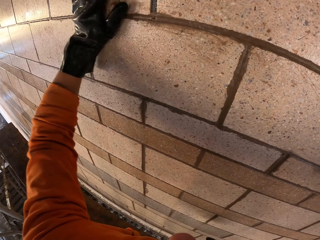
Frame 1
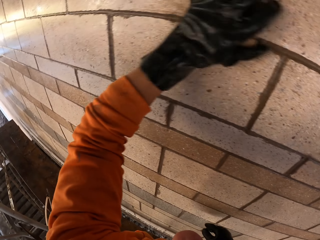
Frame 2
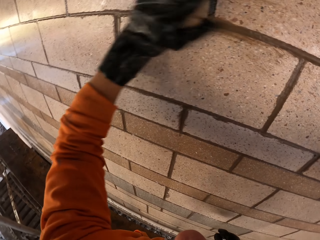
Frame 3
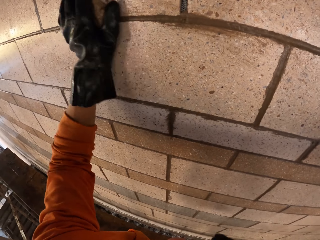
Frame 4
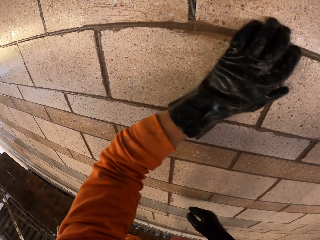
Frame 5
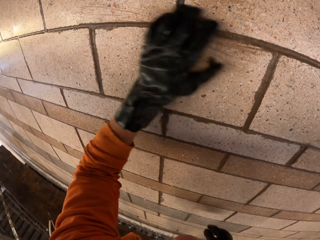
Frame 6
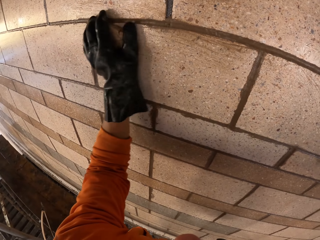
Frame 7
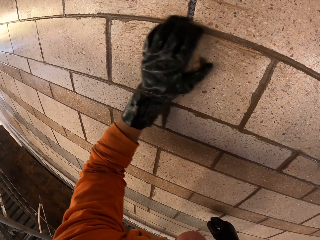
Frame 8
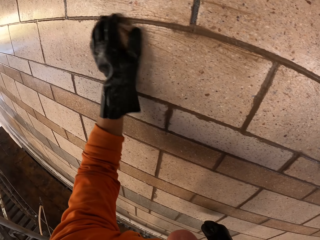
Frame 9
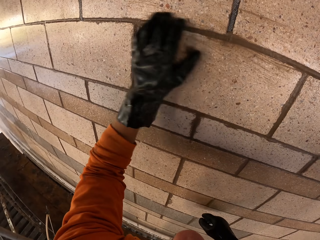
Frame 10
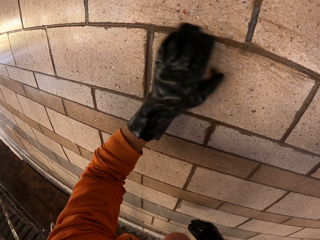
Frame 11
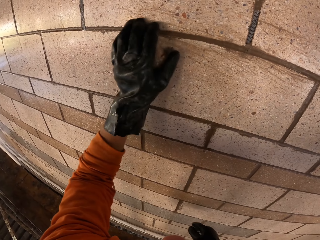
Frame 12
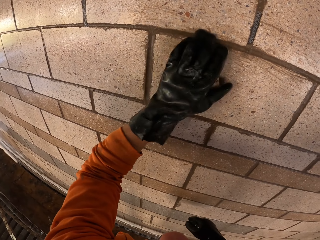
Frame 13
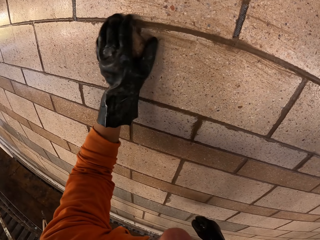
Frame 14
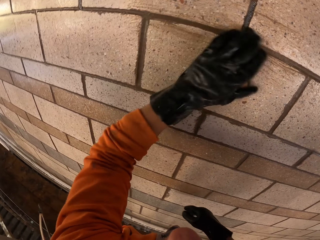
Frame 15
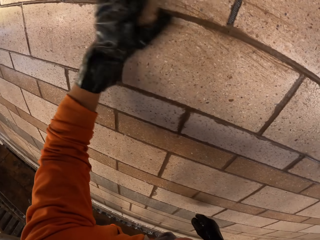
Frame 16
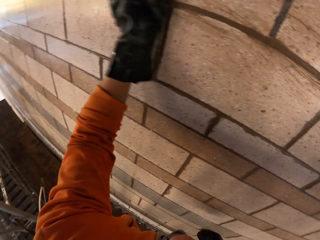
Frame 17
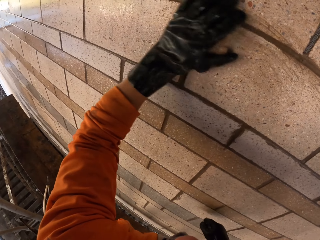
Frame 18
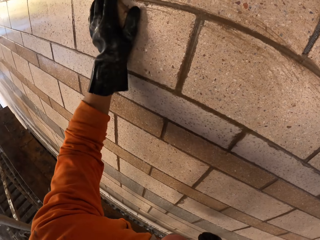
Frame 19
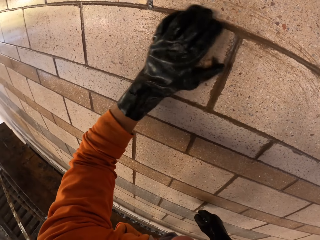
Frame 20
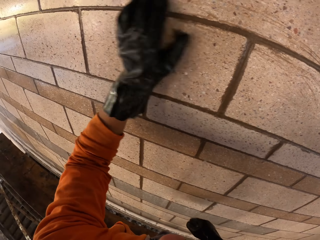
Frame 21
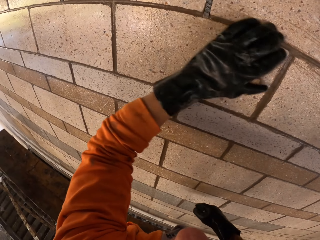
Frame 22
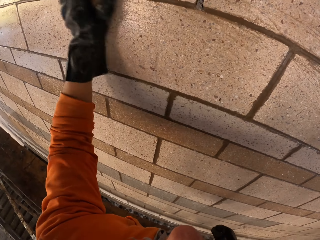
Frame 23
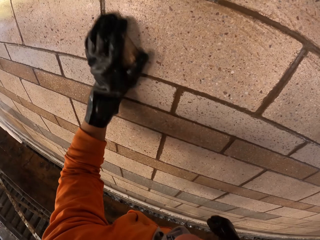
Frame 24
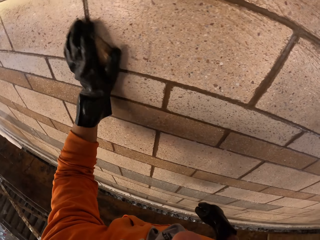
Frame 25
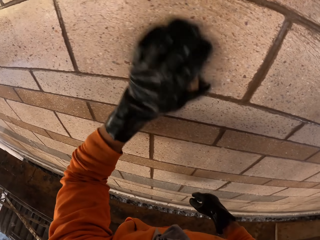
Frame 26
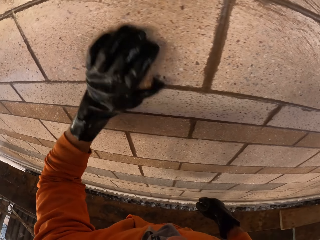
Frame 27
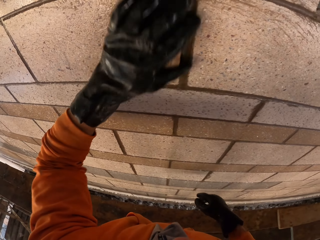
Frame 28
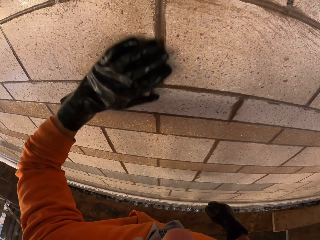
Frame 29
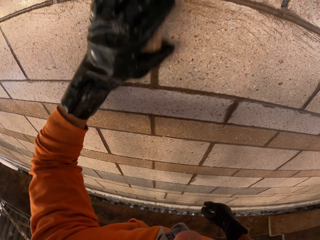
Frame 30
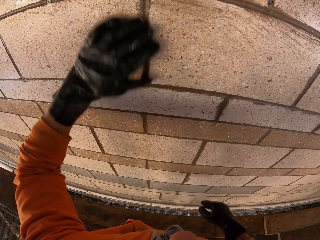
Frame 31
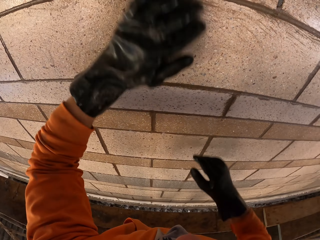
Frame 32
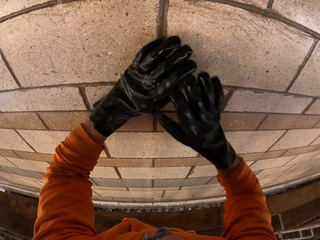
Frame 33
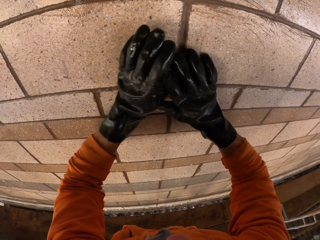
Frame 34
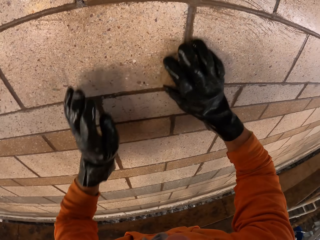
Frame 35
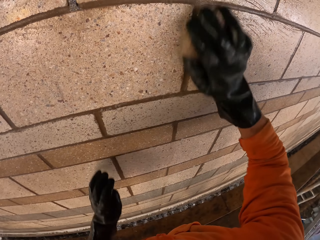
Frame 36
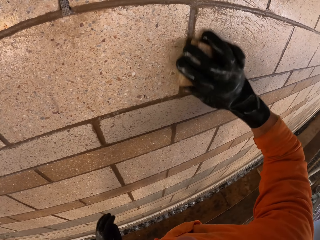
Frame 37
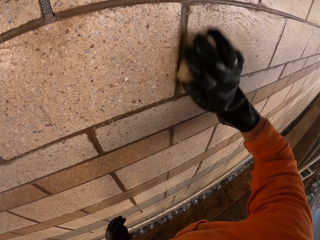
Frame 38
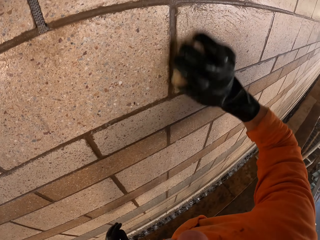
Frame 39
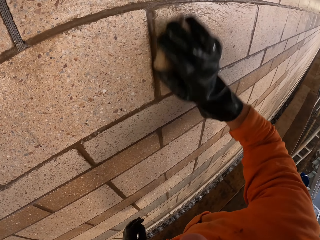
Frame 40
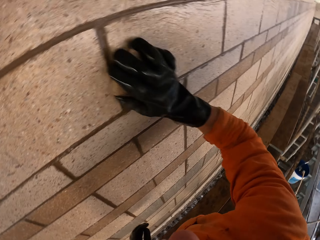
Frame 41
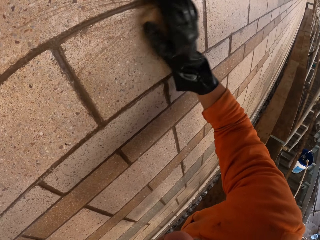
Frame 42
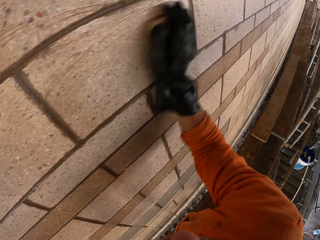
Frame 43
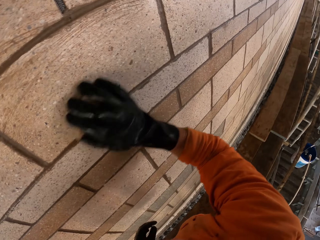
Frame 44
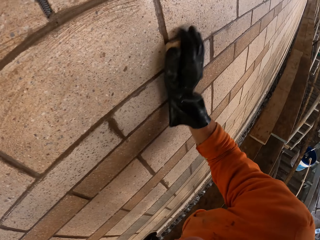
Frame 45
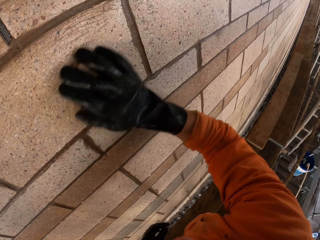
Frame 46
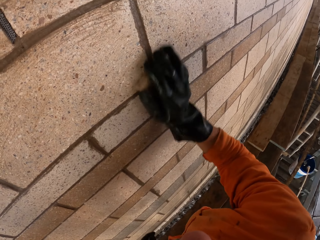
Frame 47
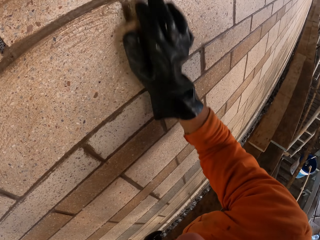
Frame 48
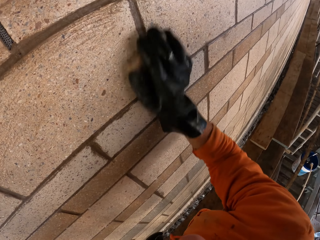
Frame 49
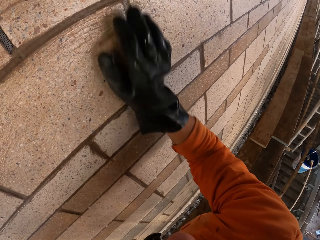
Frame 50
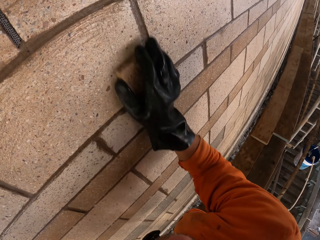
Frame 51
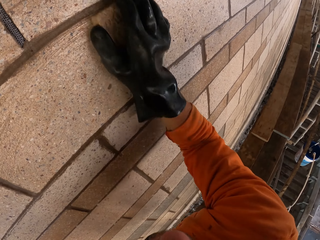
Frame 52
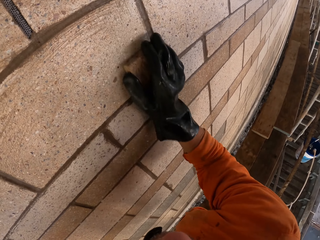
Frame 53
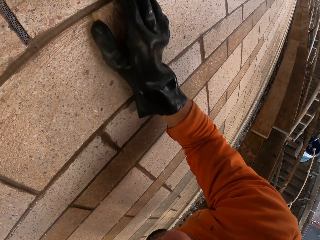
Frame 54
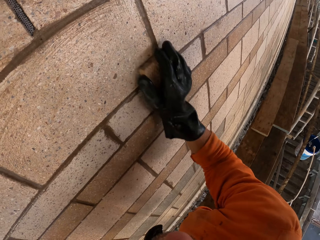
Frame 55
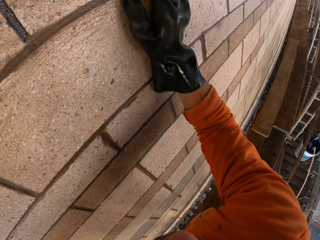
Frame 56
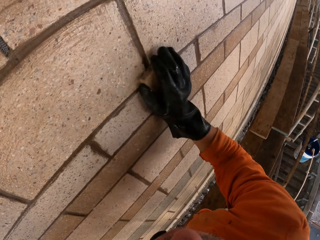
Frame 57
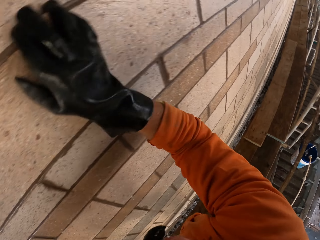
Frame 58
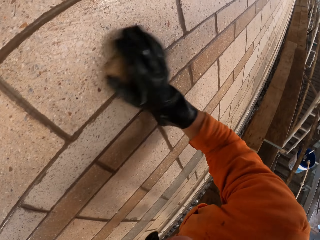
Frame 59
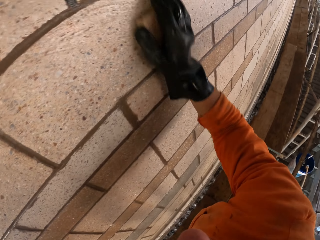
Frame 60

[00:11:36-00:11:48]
The camera wearer holds the sponge with the right hand and scrubs the wall with the right hand.

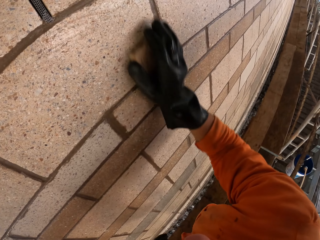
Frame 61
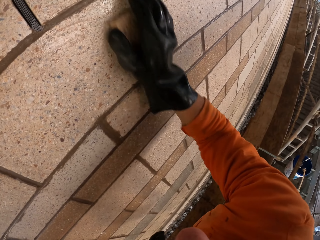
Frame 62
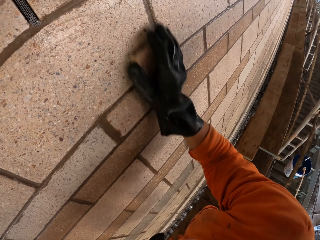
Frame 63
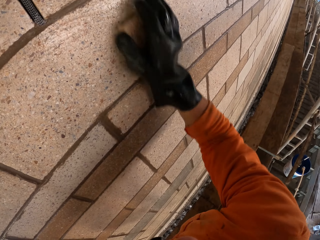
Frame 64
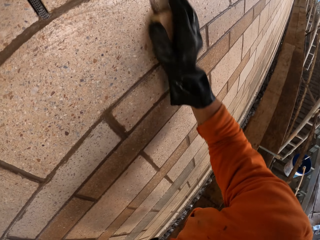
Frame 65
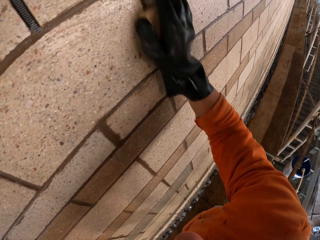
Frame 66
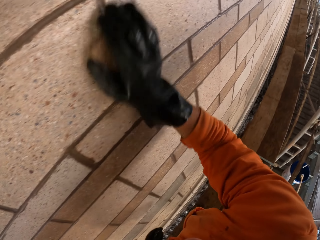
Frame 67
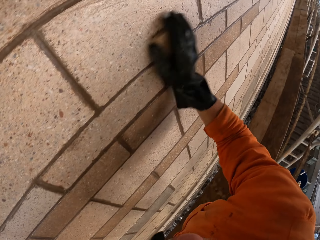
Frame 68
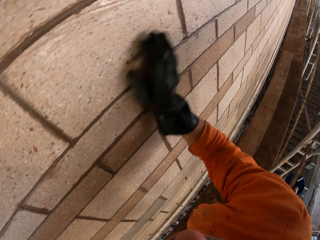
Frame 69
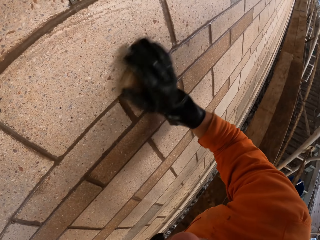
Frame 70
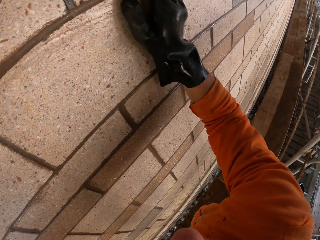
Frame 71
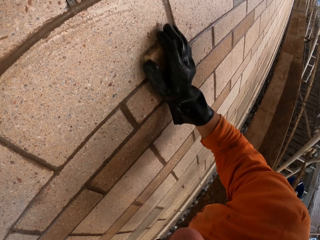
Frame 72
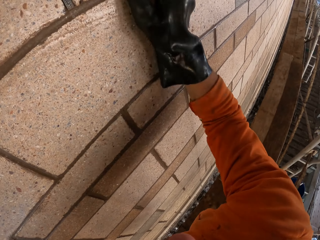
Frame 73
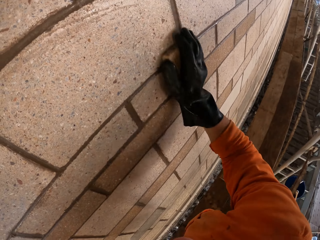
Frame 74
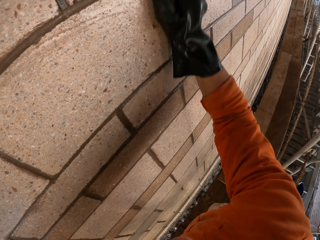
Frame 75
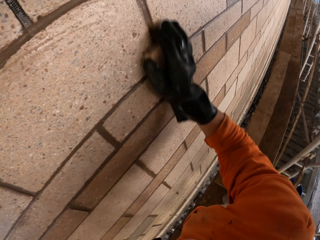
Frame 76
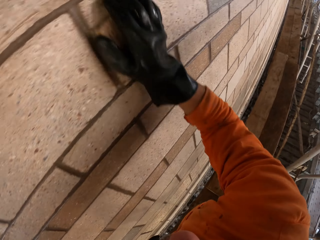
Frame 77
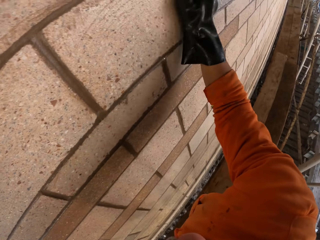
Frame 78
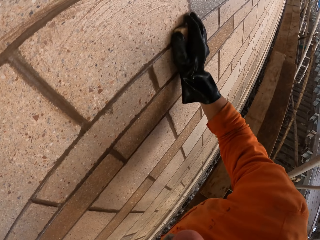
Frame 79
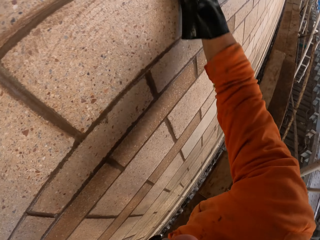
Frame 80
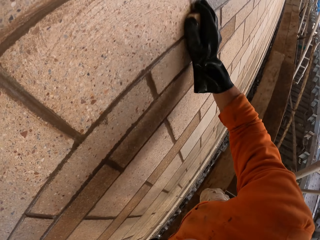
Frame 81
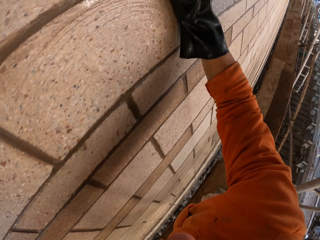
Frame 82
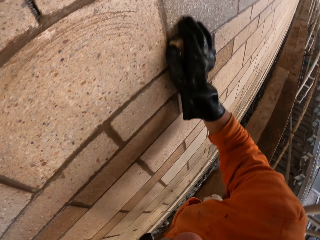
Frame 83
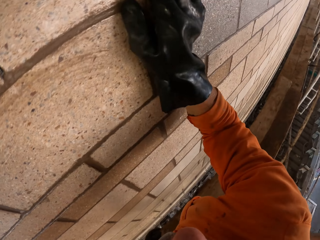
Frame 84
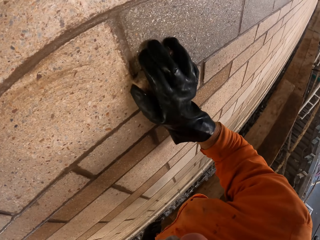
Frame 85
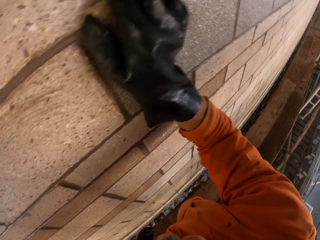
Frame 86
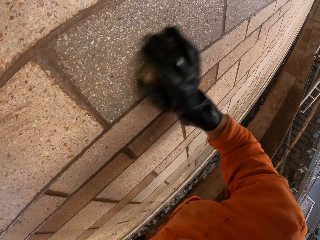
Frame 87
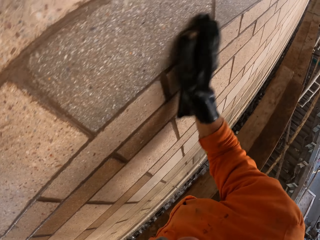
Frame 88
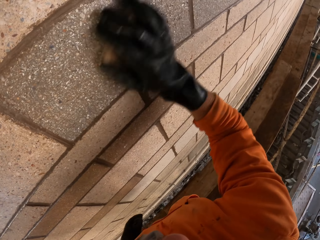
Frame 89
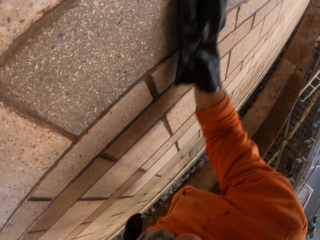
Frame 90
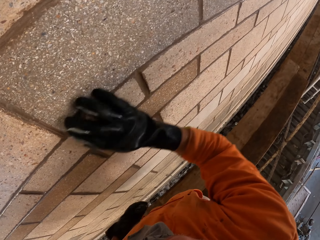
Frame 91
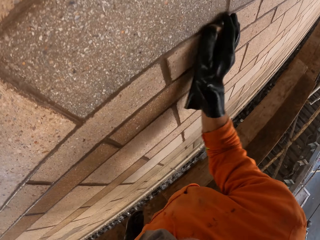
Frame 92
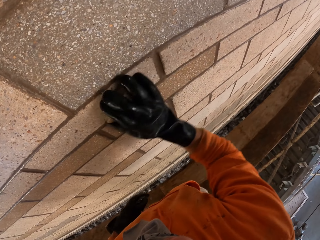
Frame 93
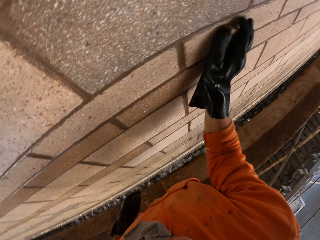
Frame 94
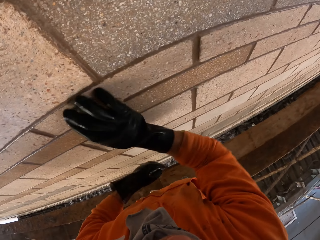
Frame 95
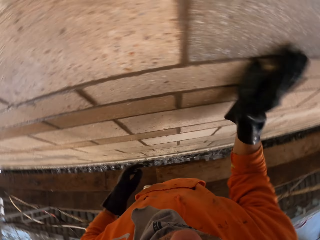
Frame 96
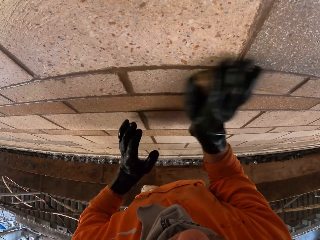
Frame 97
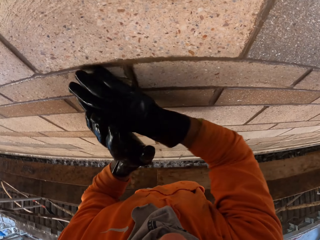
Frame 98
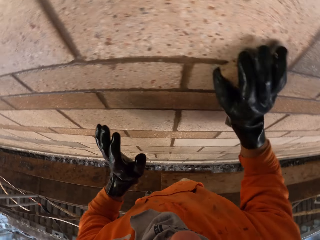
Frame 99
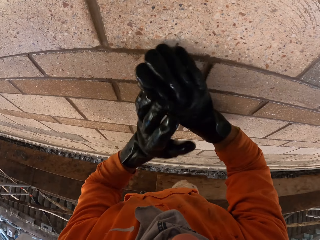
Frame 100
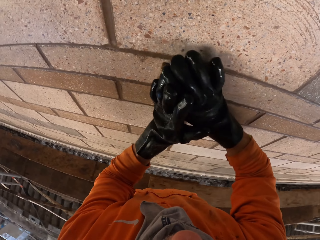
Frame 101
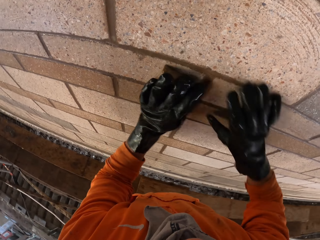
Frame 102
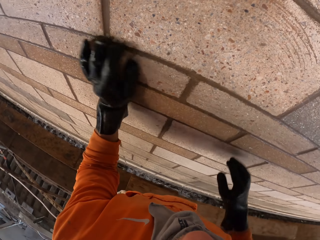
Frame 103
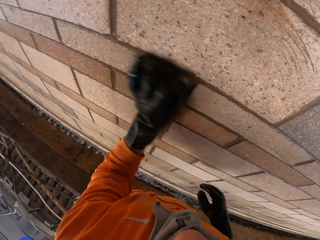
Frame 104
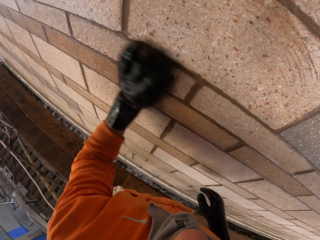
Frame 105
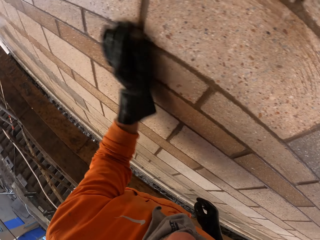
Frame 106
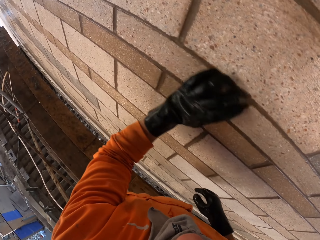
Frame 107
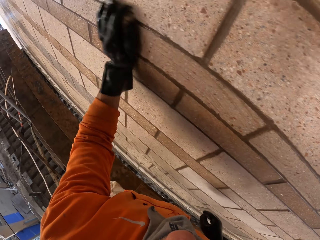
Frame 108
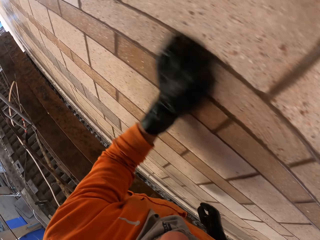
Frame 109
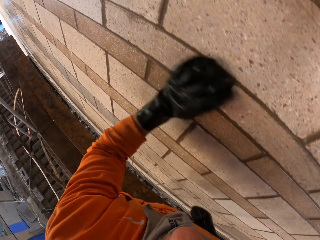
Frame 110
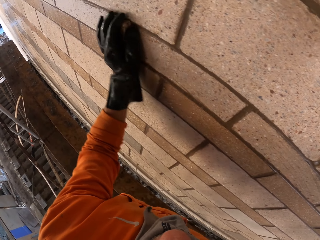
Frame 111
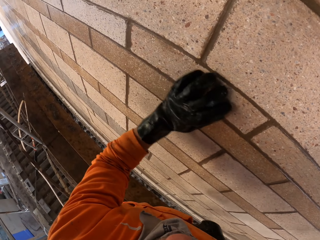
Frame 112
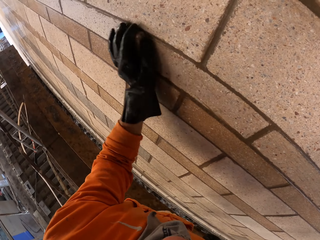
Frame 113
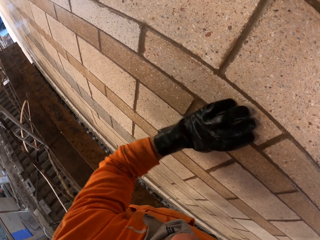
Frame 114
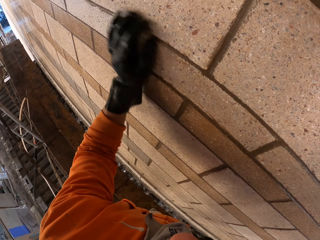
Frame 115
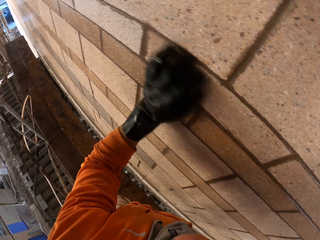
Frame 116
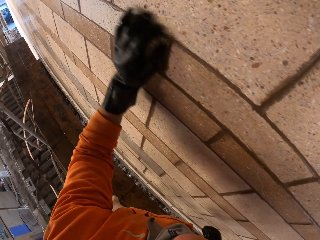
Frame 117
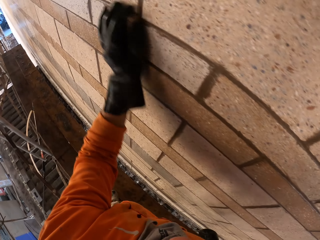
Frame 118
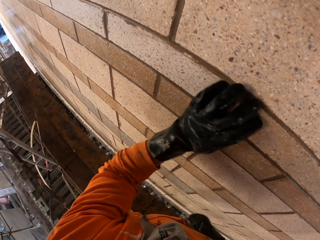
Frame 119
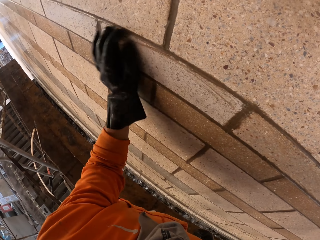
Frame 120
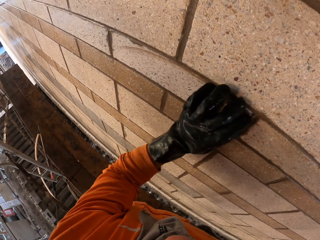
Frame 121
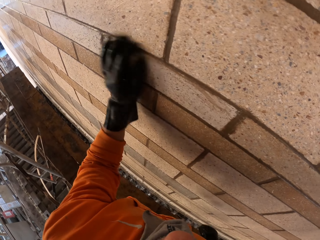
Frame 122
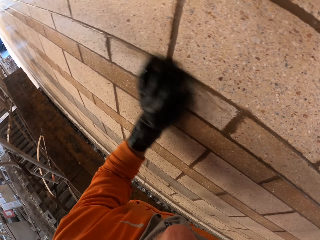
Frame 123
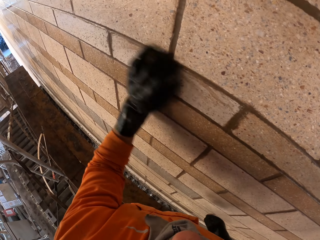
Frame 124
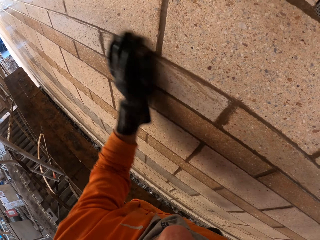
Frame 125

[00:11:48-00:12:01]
The camera wearer holds the sponge with the left hand. They put something on the left hand. They scrub the wall with the left hand.
